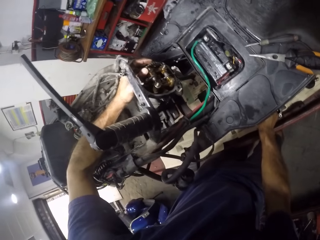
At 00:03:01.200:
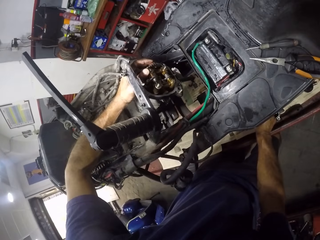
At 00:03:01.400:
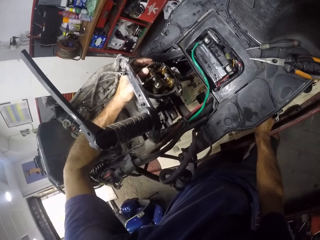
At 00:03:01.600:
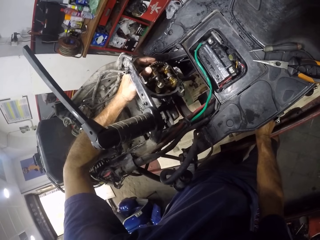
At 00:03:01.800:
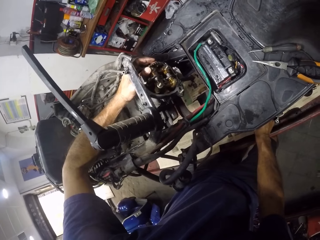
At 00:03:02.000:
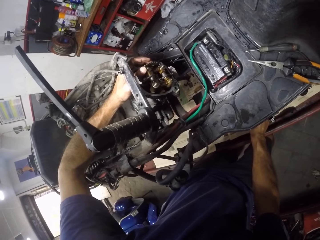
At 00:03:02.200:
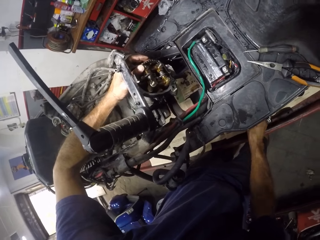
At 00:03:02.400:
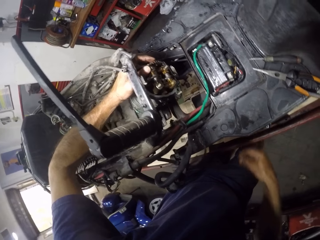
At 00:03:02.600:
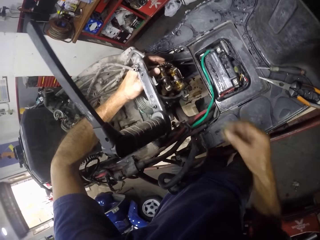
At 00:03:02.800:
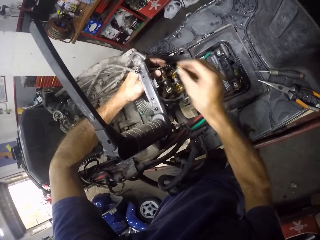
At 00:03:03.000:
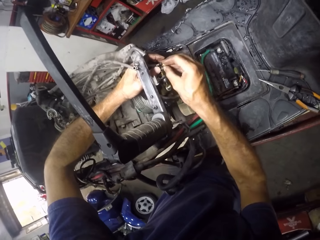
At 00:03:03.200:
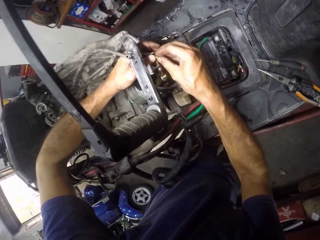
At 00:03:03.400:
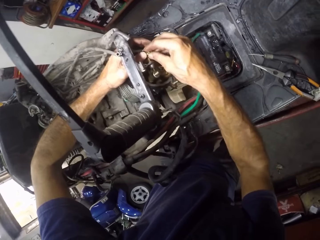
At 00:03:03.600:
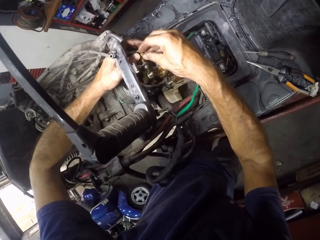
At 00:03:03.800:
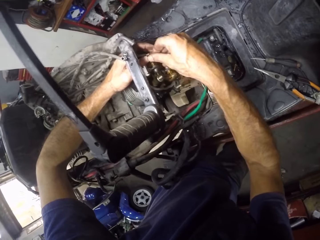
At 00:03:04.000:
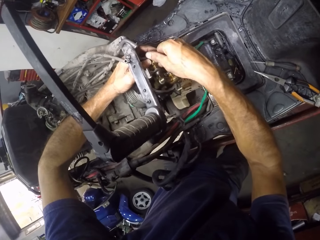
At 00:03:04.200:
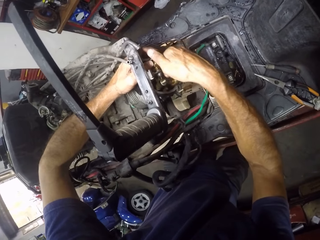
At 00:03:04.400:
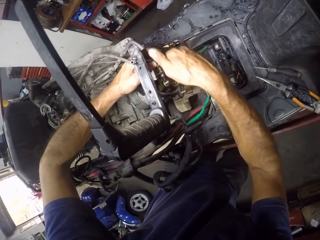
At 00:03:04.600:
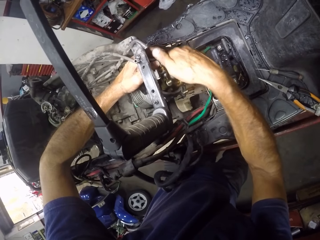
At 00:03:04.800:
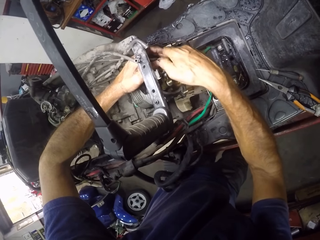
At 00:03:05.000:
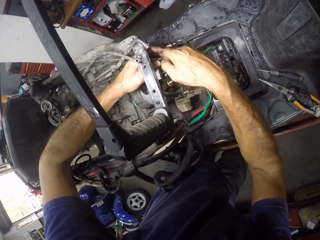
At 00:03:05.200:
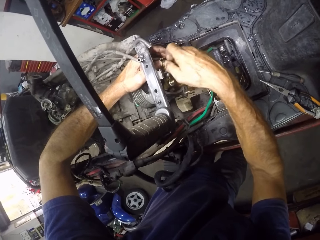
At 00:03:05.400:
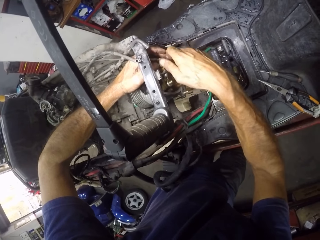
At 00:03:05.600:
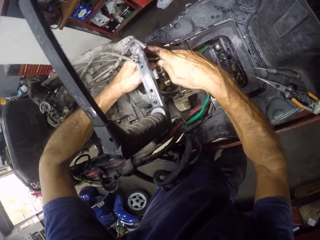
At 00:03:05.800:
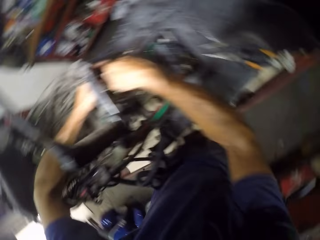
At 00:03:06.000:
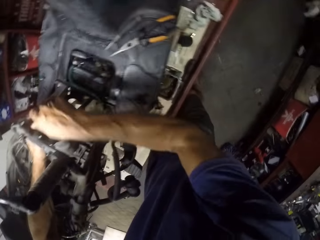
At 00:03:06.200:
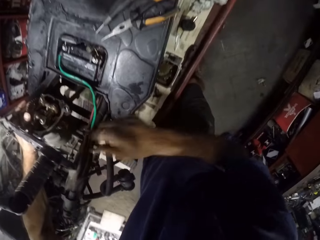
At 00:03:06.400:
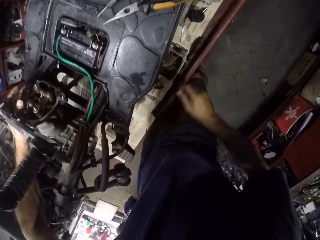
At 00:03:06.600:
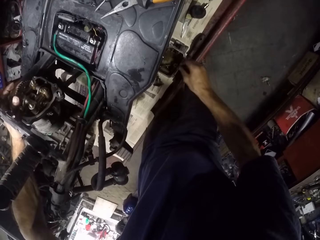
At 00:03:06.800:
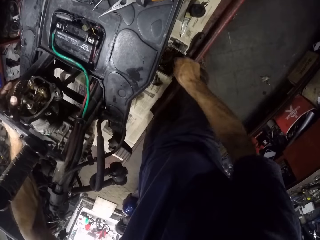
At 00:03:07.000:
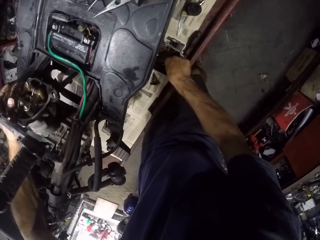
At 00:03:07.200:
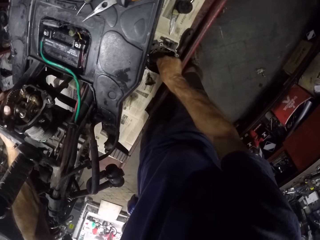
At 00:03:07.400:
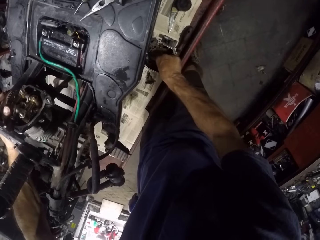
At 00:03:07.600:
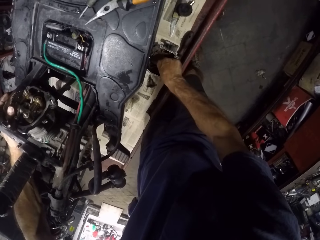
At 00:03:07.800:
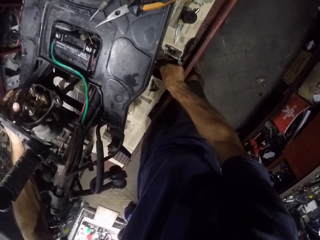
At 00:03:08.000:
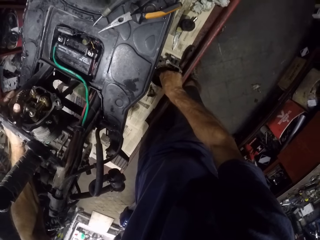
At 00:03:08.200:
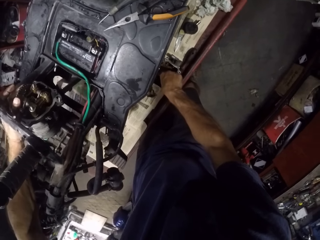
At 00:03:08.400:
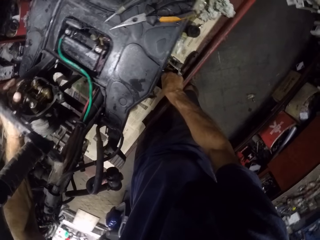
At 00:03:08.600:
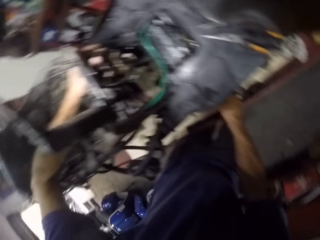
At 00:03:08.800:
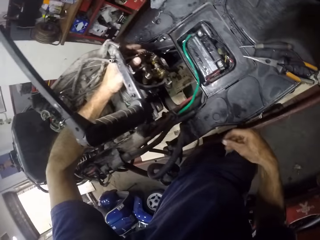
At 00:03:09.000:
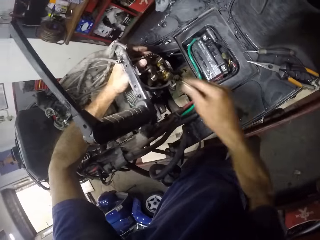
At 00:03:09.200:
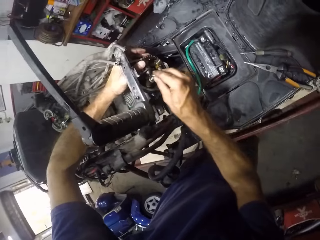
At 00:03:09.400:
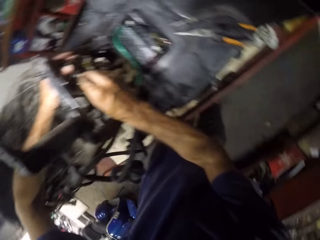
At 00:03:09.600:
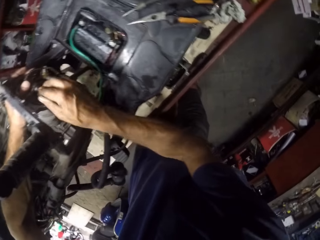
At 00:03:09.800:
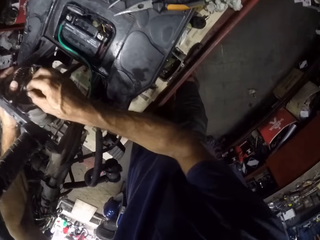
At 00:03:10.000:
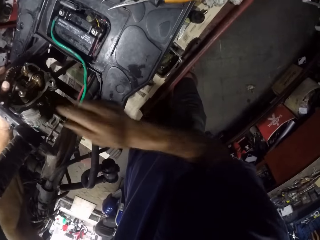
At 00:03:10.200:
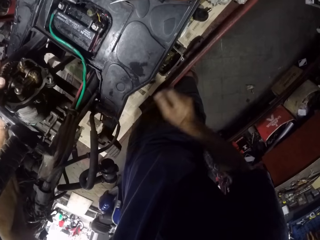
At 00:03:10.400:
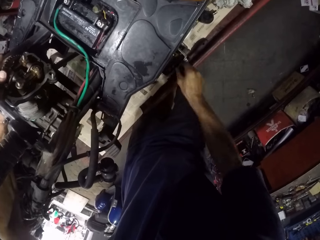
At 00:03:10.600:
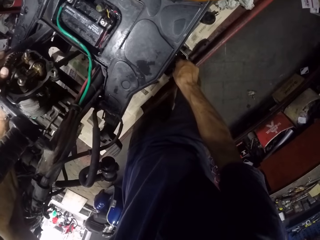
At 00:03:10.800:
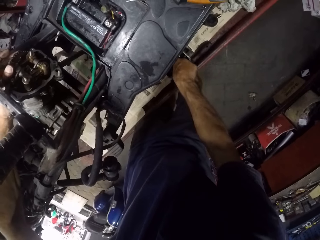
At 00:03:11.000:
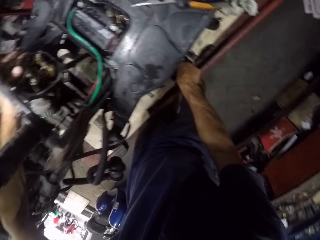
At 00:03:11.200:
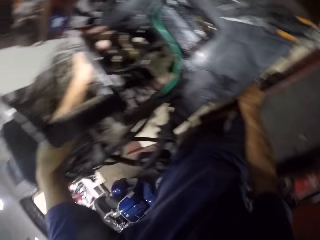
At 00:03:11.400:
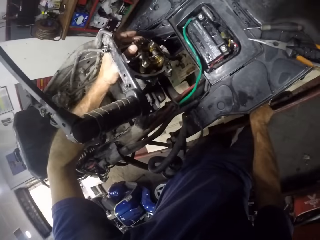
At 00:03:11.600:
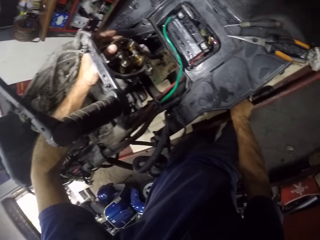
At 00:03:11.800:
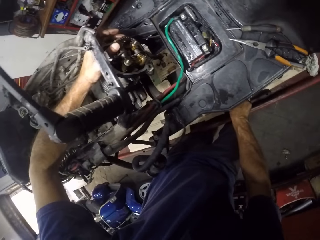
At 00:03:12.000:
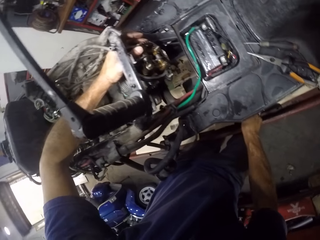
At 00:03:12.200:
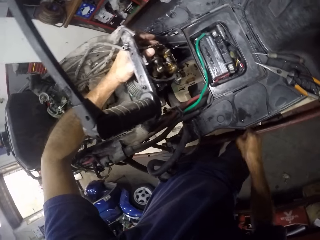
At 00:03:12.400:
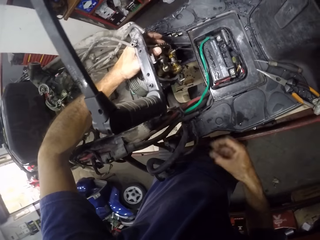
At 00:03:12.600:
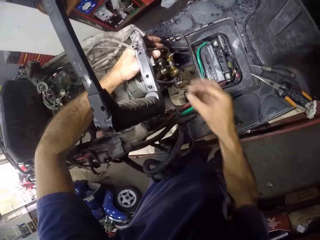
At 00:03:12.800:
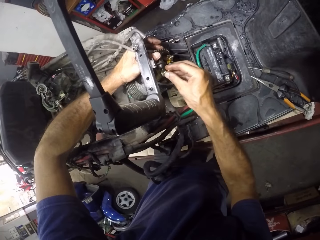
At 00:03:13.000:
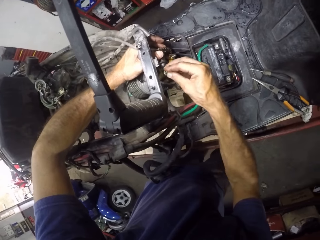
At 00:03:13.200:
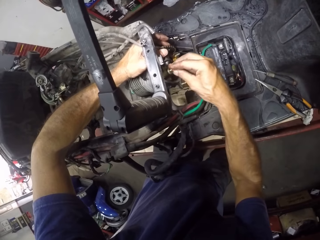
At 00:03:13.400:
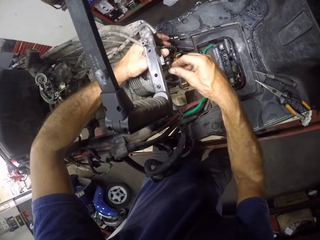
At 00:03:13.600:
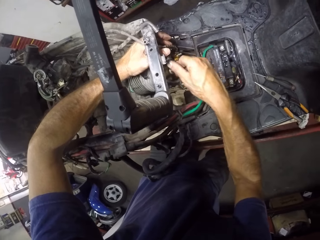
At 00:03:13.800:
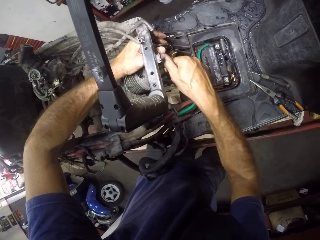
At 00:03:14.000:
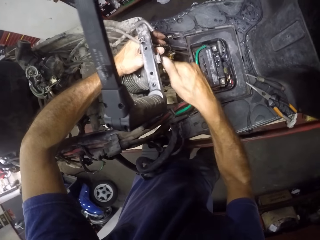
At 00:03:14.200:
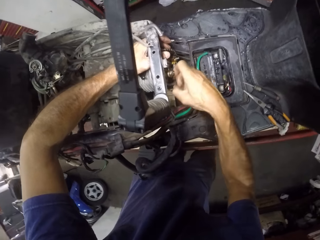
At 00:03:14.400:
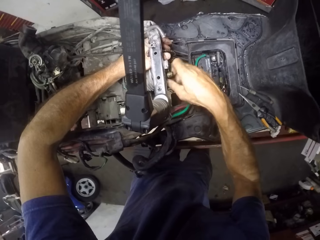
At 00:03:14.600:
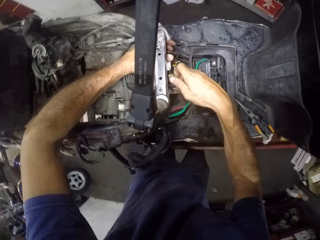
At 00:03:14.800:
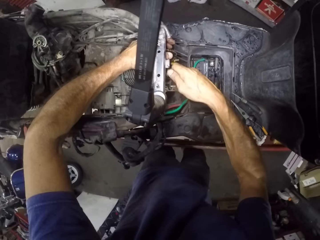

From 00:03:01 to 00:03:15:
The camera wearer picks a nut or screws from the block cover. They insert the screws. They tighten the nut to the engine bracket. They pick a washer from the block cover. They pick the nut from the block cover. They insert the screws. They insert the screws. They tighten the nut.

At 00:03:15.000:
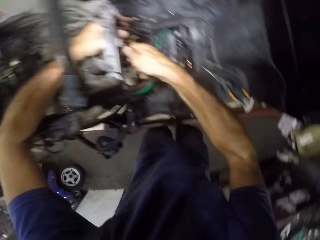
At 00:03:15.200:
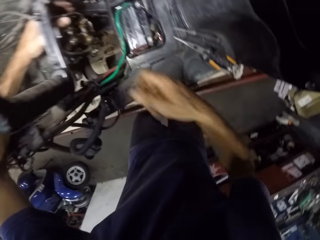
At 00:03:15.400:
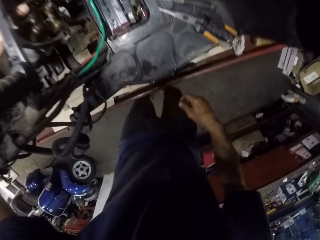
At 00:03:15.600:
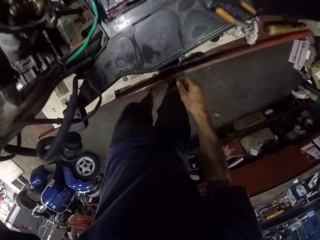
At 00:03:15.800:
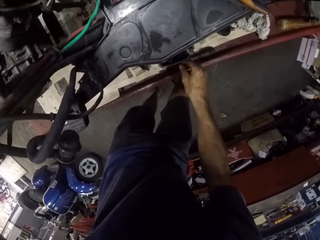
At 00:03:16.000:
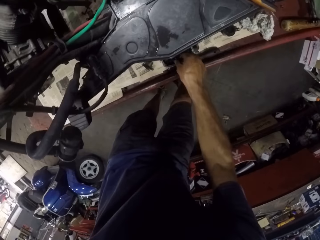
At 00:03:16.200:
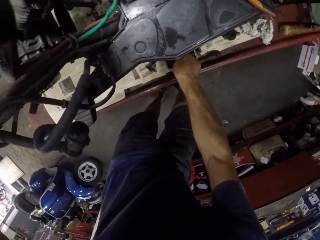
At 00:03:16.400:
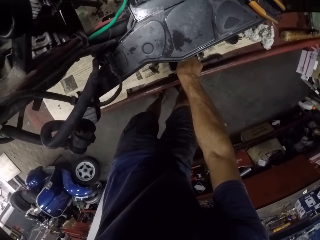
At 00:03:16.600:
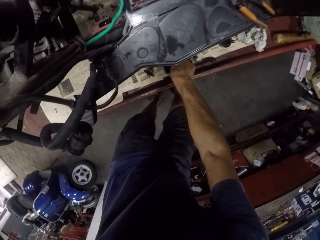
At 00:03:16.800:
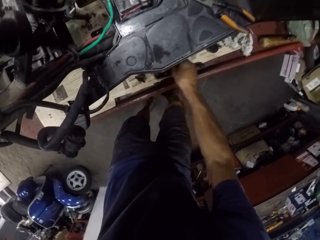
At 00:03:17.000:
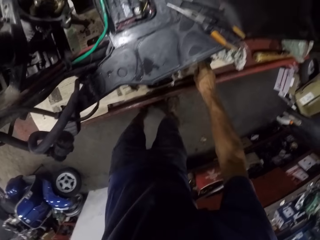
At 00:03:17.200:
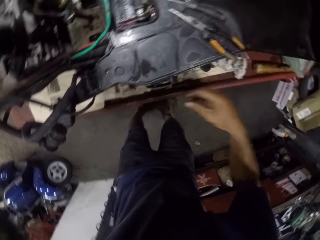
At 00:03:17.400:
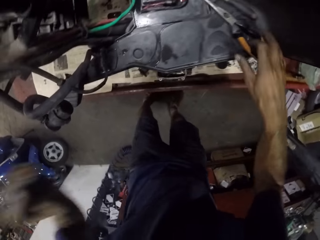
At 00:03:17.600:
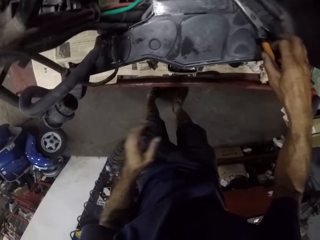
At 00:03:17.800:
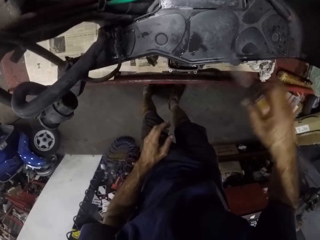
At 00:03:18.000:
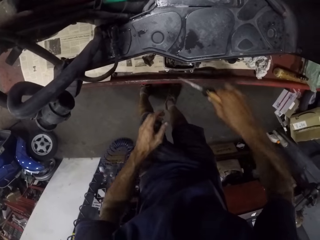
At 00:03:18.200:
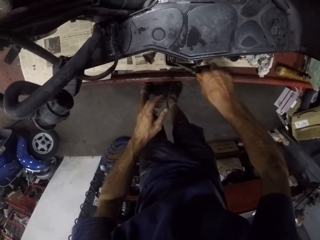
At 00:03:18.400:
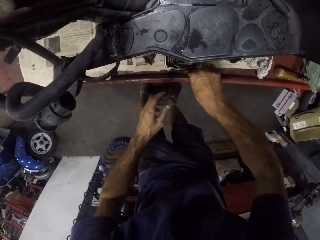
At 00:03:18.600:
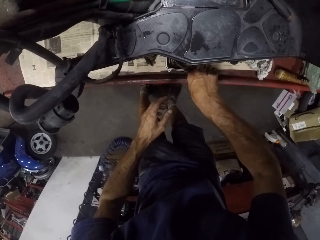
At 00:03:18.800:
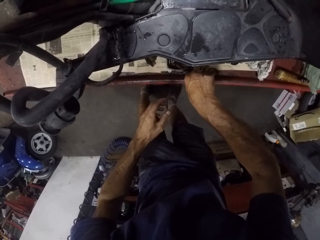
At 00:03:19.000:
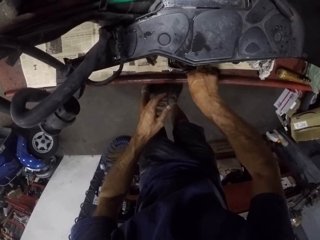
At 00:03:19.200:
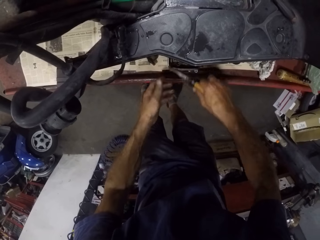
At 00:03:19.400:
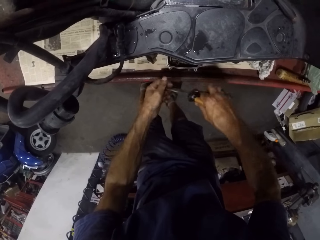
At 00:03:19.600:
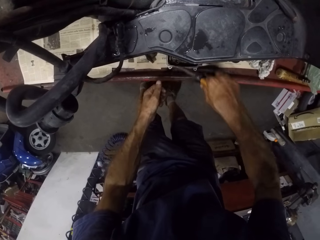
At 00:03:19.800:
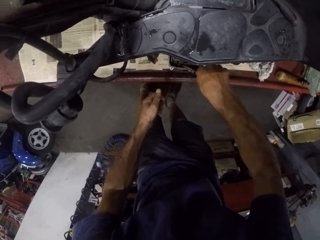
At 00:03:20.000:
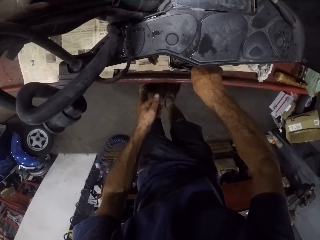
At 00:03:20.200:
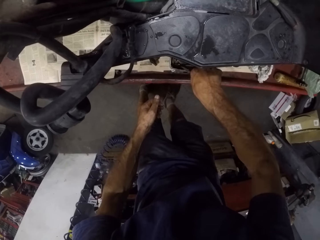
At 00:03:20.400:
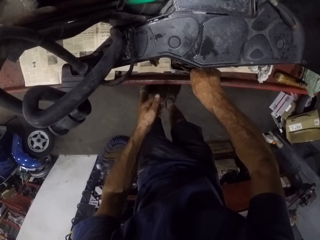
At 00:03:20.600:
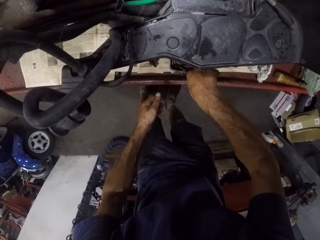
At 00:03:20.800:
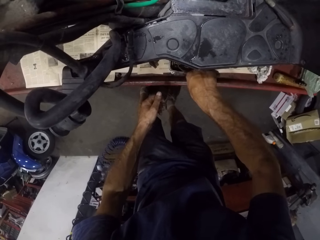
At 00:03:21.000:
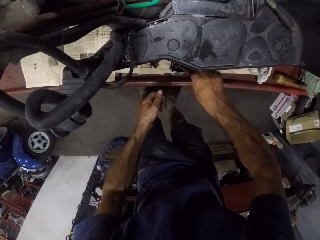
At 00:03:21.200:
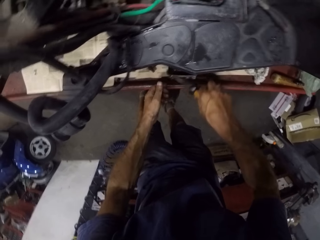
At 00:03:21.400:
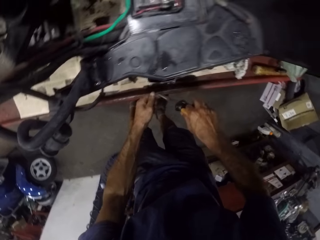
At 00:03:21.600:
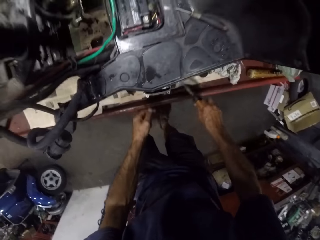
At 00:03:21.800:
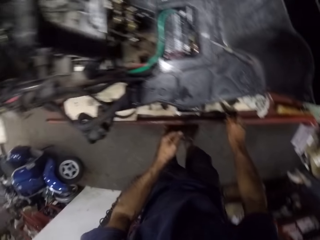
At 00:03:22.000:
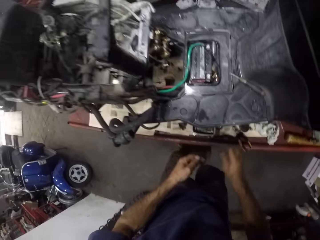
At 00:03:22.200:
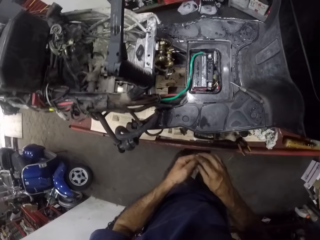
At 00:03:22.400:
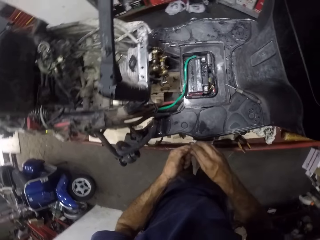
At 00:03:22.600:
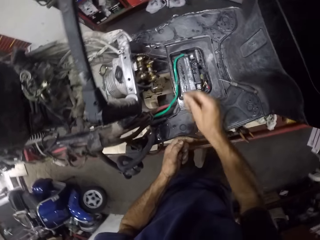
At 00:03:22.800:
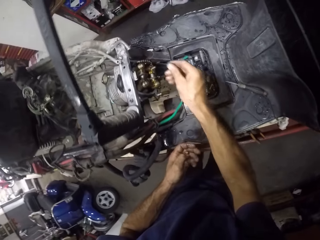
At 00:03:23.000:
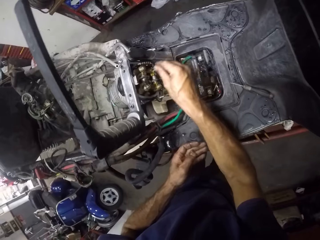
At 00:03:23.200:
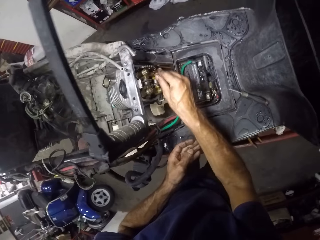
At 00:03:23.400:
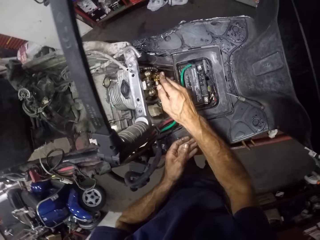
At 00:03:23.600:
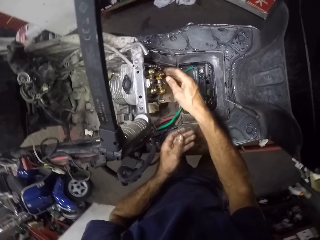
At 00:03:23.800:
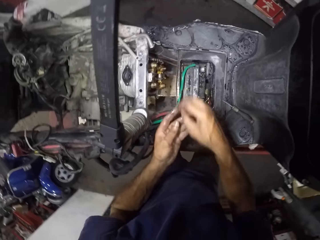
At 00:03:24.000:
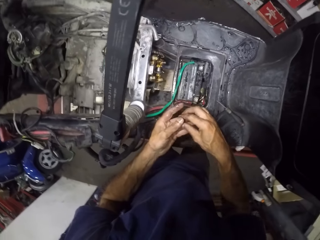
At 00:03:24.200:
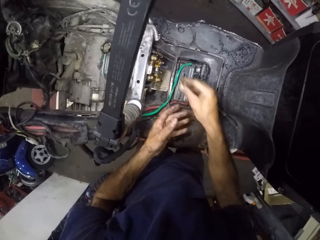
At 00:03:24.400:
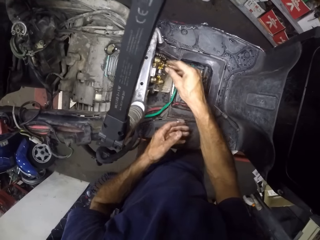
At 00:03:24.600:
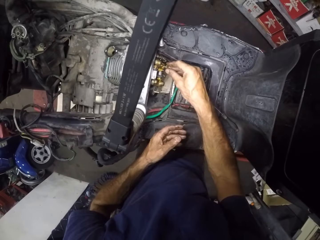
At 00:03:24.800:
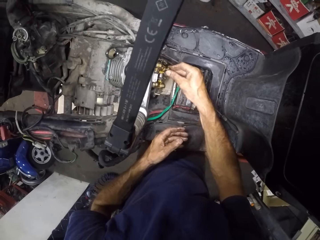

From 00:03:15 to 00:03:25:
The camera wearer picks screws. They pick pliers. They remove a washer and nut from the block cover with the pliers. They insert the screws.
